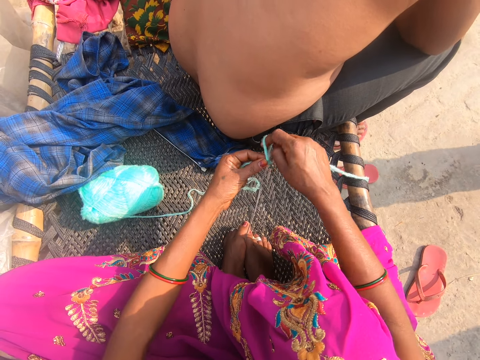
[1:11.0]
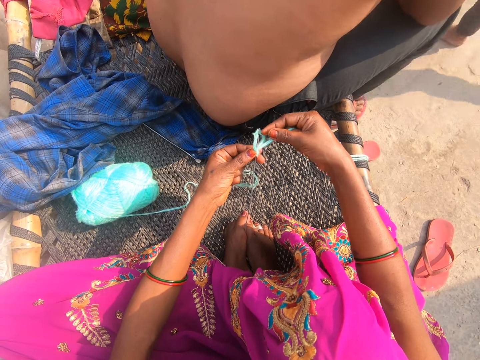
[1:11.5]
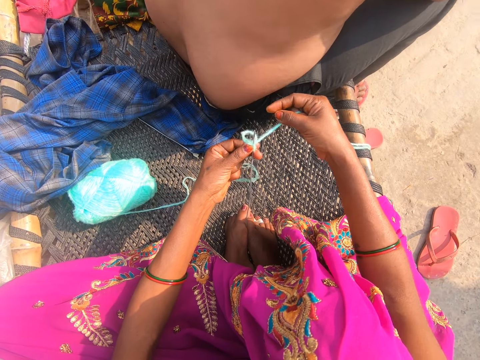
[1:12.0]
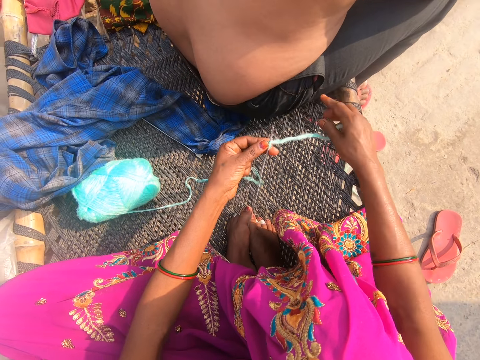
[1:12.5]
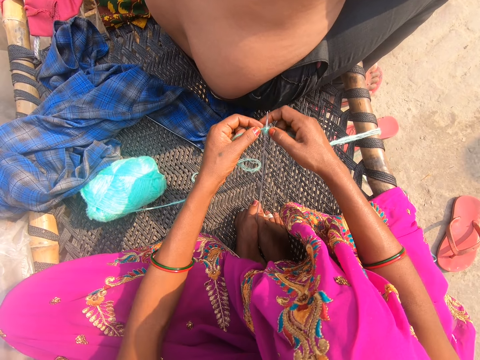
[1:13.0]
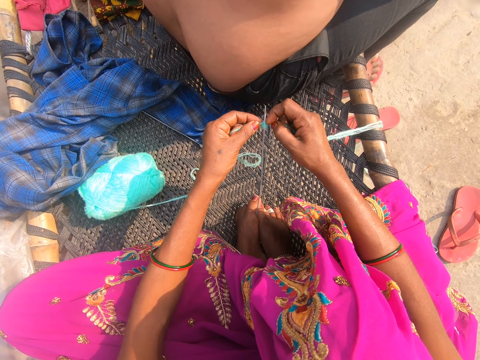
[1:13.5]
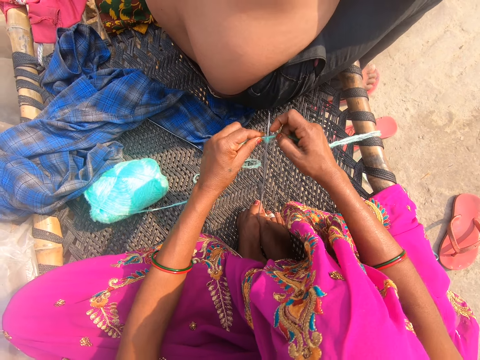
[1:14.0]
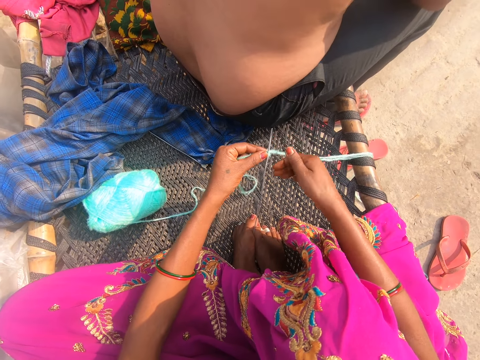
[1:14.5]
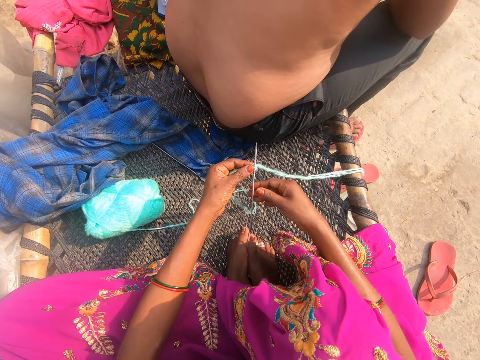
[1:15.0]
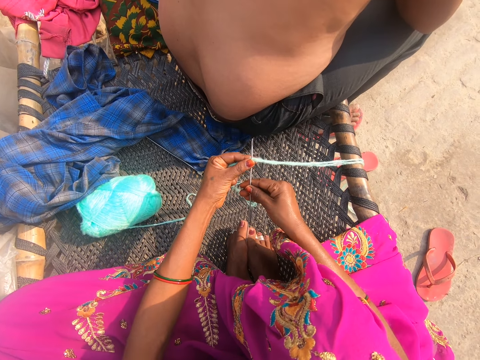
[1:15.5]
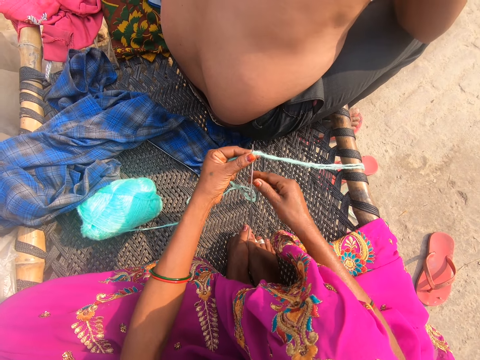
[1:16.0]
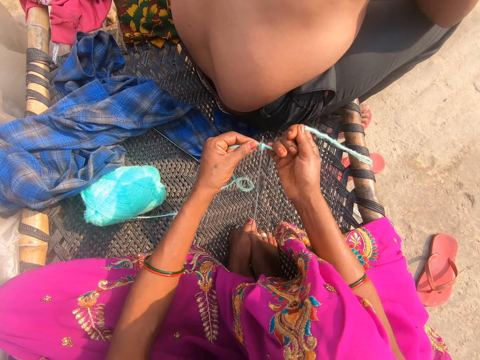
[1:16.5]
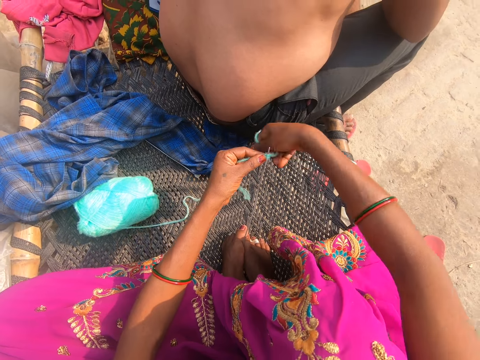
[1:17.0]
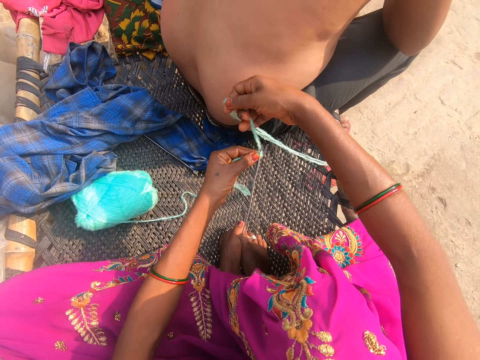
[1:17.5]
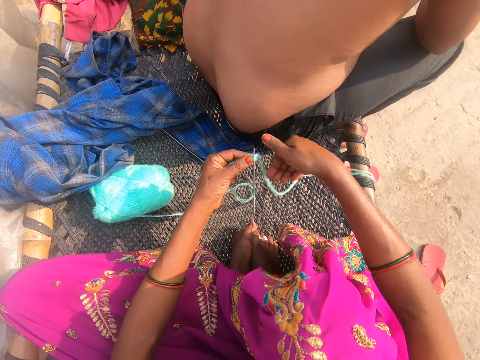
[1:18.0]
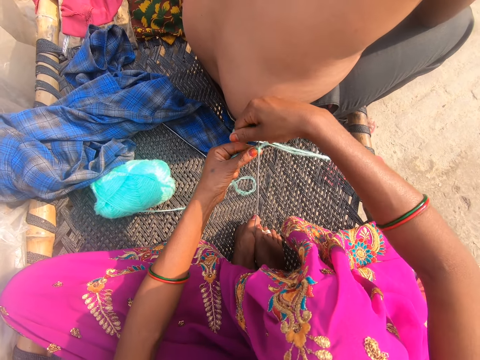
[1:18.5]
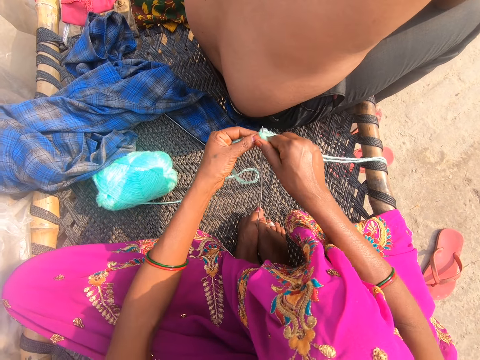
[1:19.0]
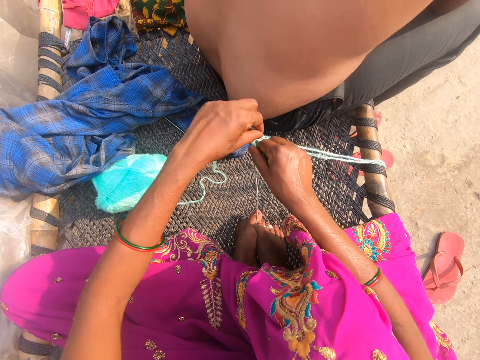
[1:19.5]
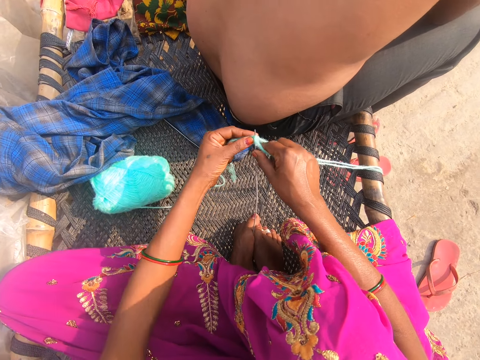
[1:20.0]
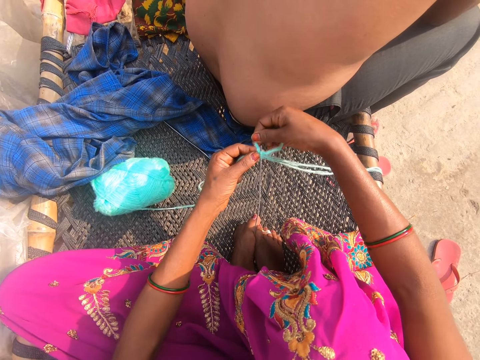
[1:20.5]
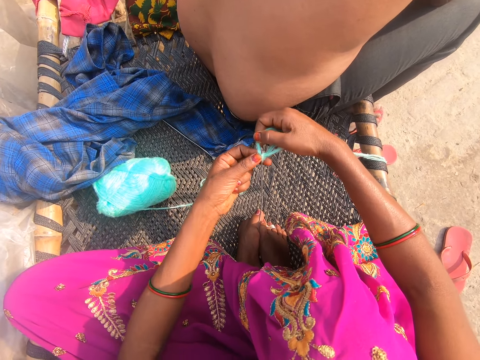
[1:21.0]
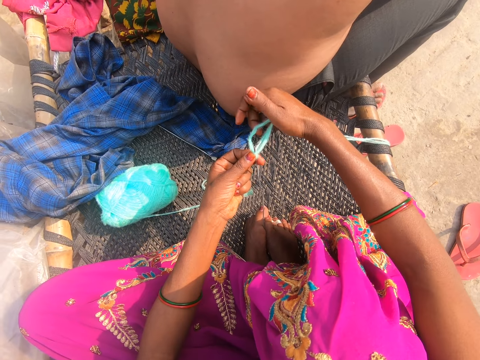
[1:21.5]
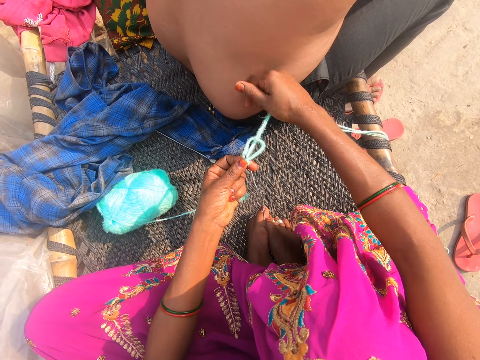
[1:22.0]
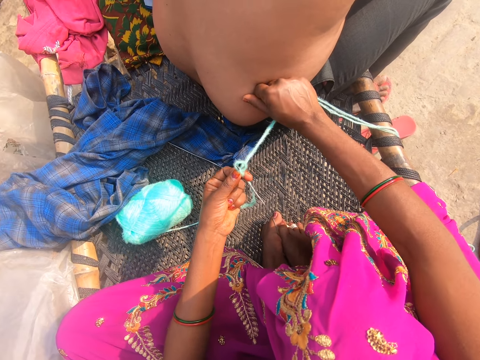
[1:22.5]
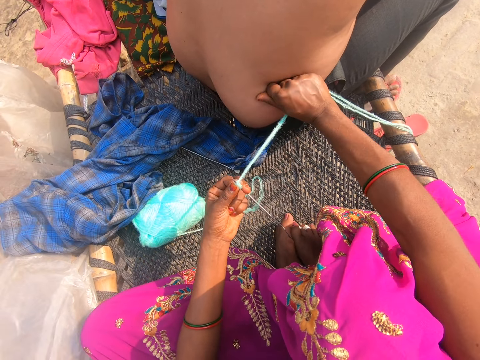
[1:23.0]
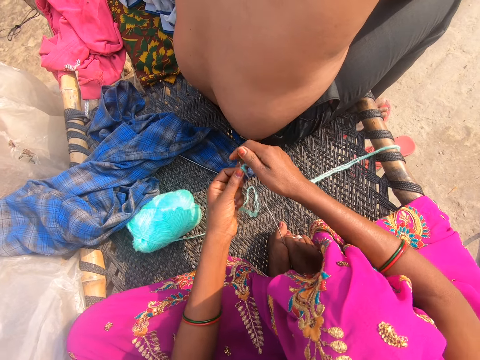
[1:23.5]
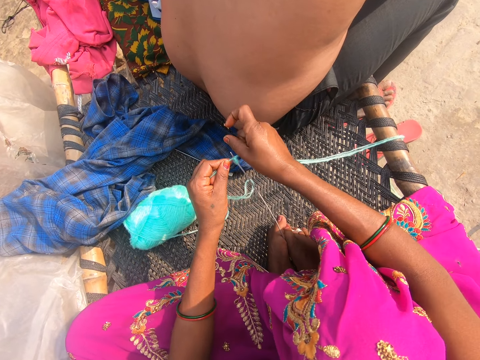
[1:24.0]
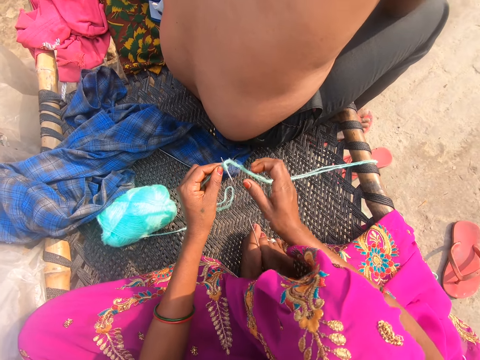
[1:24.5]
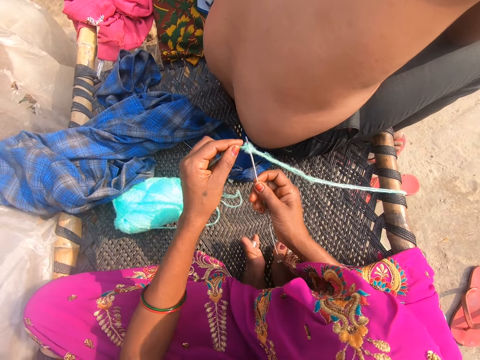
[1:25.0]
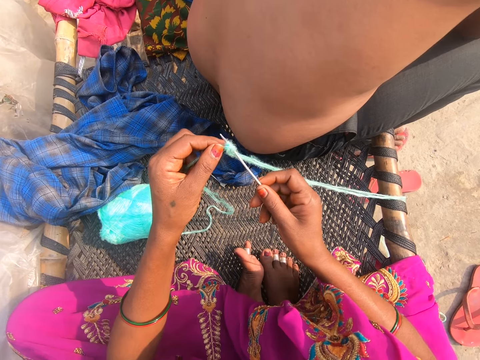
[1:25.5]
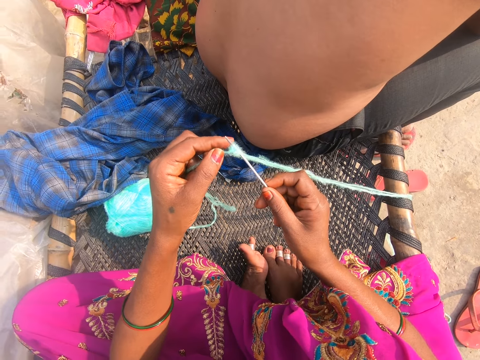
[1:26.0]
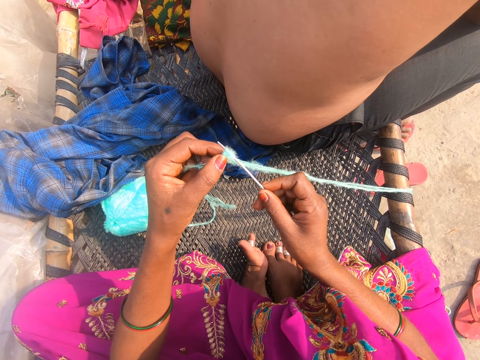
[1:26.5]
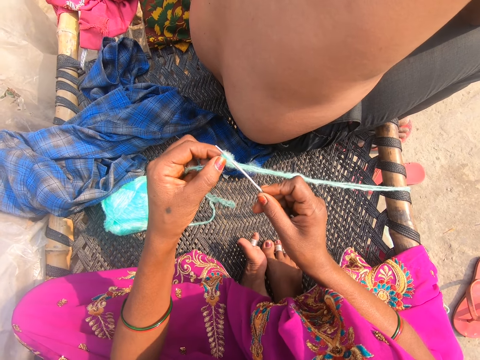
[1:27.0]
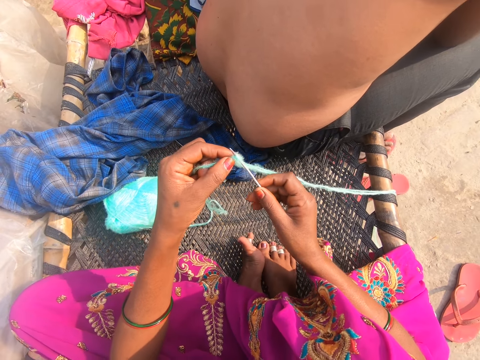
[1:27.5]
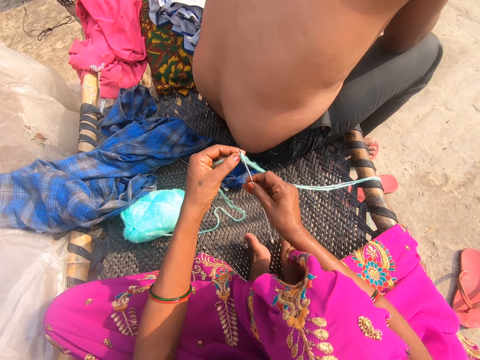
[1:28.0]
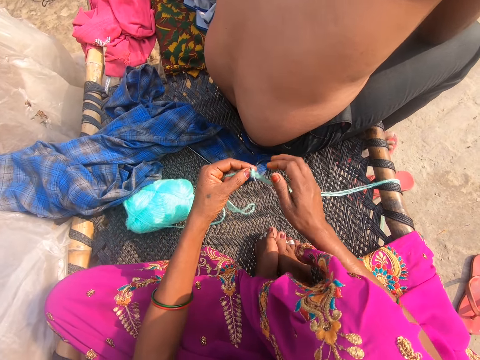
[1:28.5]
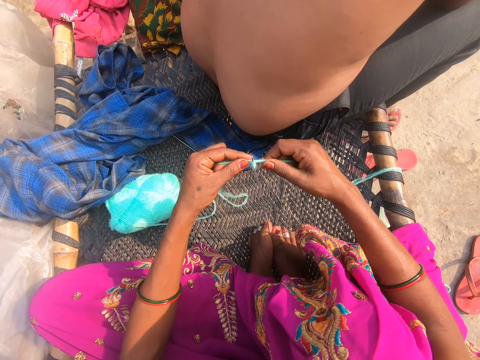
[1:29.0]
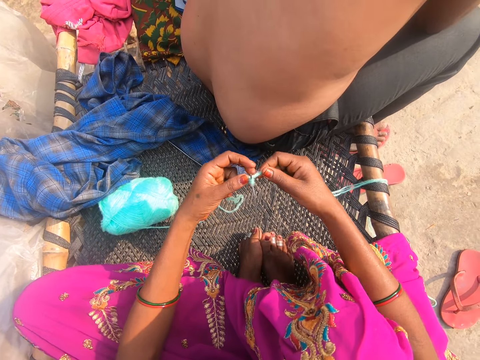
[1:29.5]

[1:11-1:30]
The camera wearer pulls the thread. They put the thread around the crochet. They pull the thread. They converse.

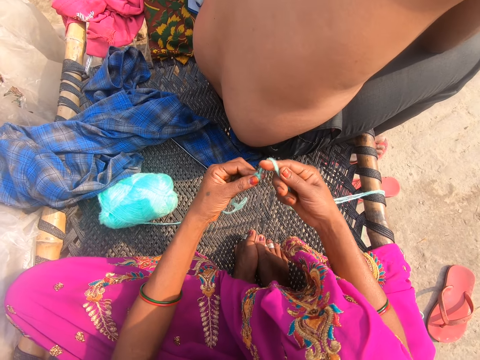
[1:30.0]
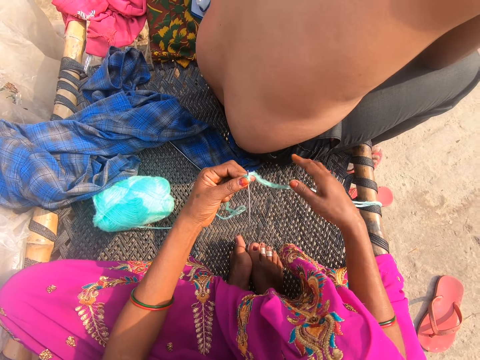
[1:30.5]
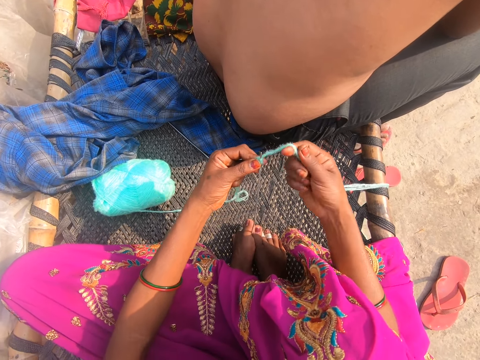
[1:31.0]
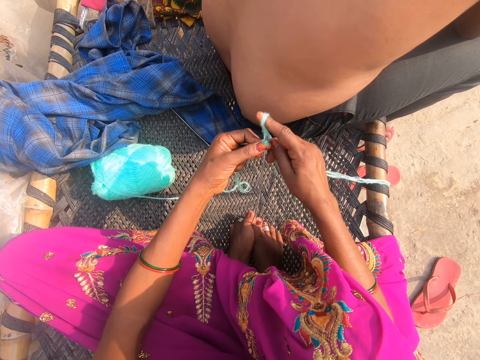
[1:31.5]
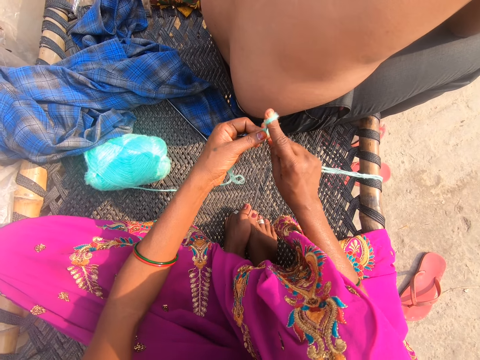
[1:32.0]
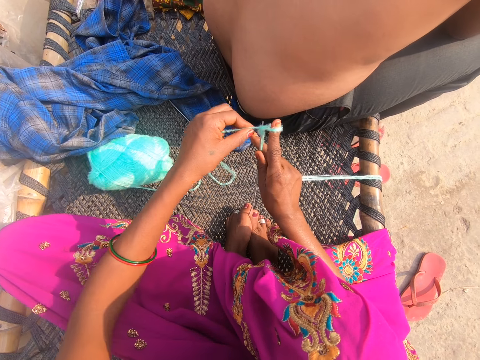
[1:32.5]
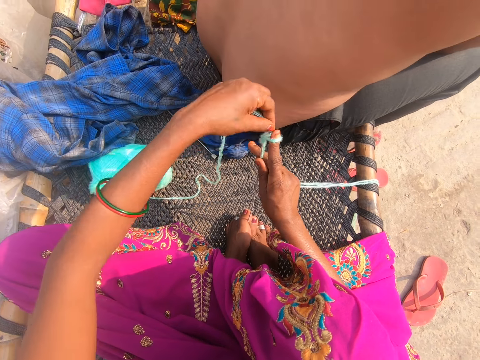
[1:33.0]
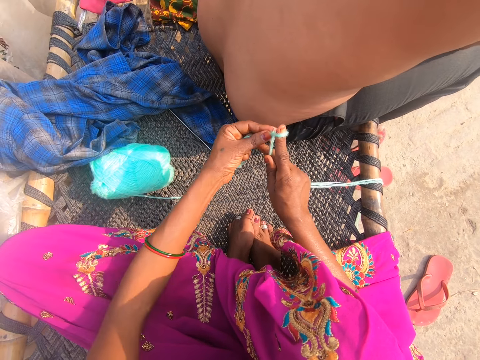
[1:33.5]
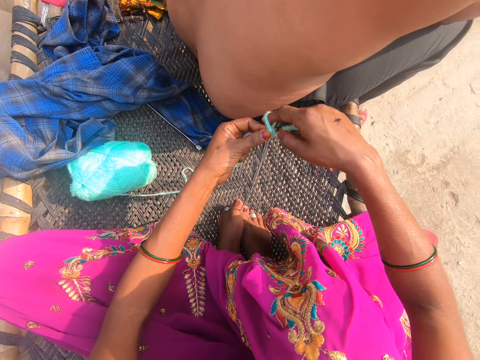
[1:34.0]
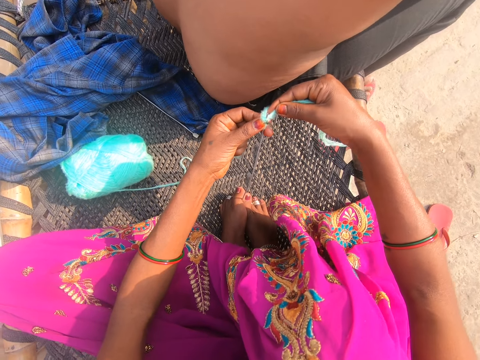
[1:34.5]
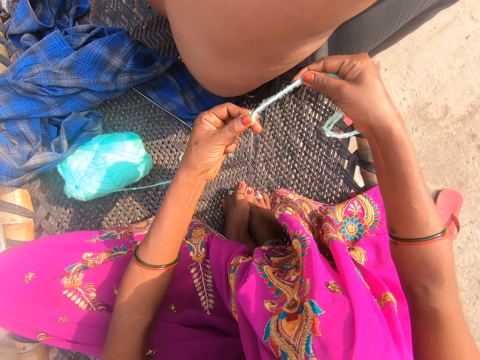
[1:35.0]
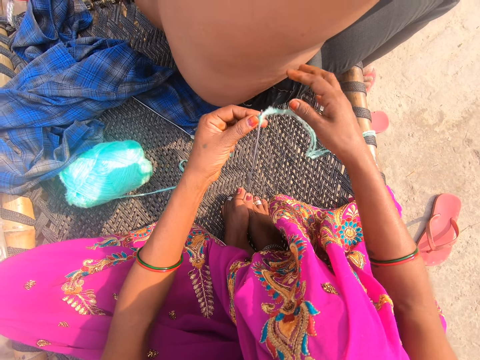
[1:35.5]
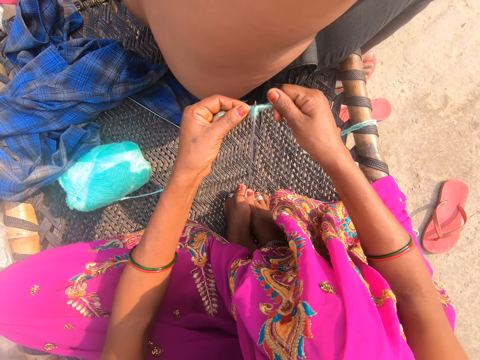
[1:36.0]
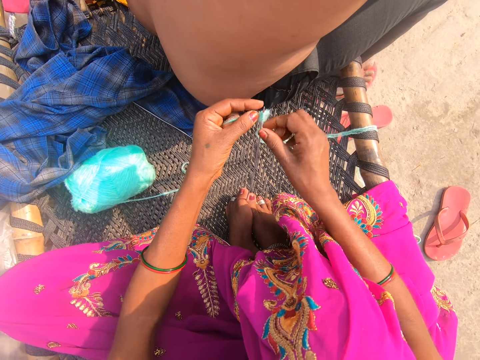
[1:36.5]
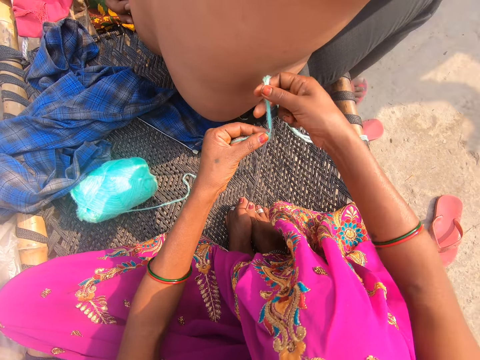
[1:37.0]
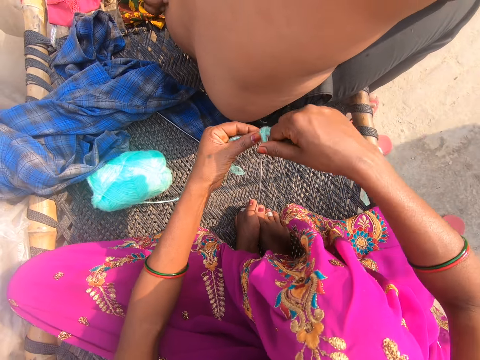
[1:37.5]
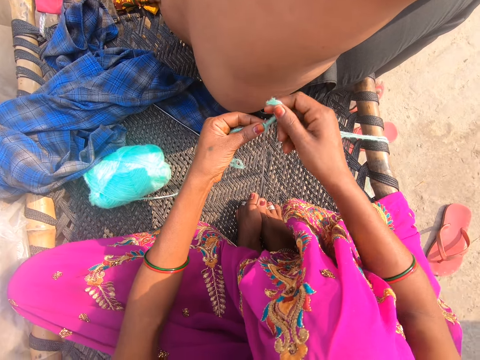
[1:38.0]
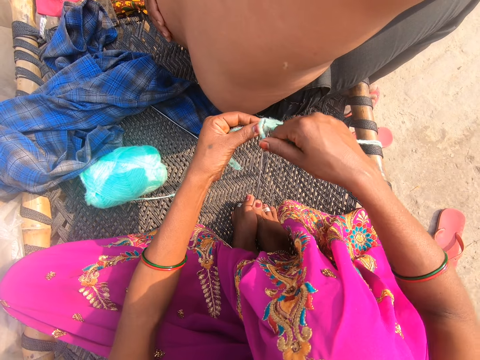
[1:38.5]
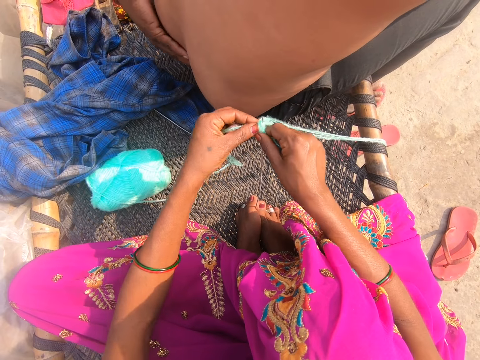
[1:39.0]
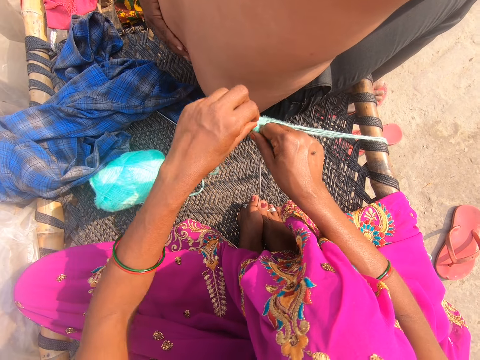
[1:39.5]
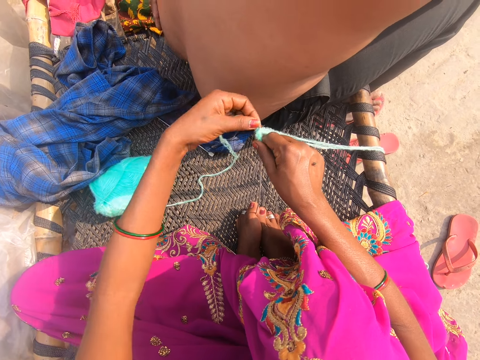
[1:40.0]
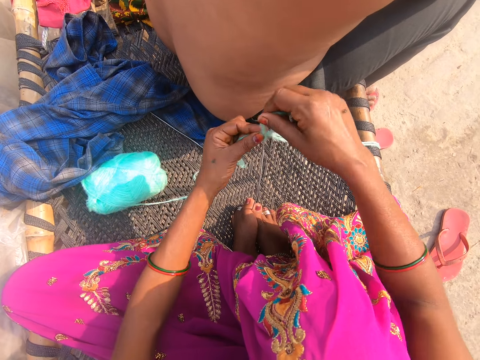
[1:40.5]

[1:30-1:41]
The camera wearer puts the thread around the crochet. They pull the thread. They put the thread around the crochet.
